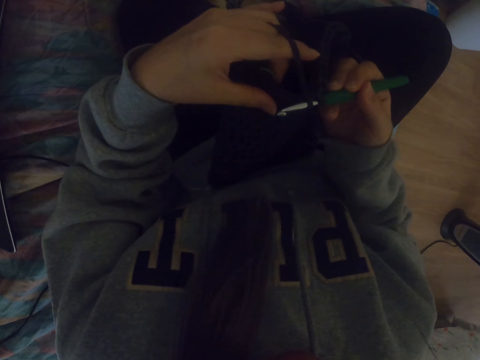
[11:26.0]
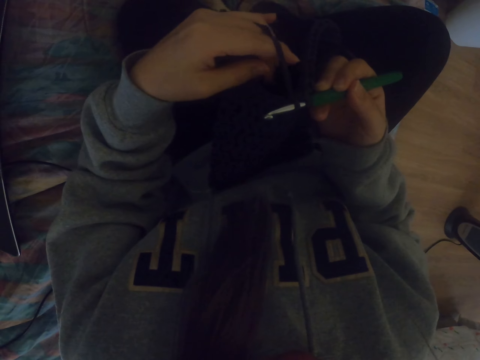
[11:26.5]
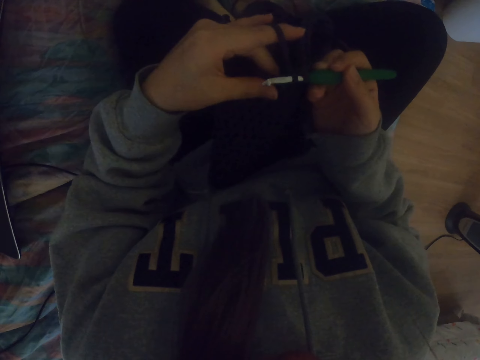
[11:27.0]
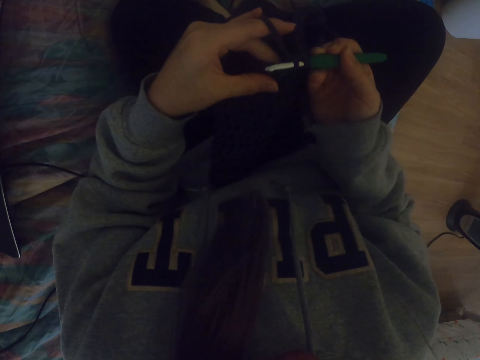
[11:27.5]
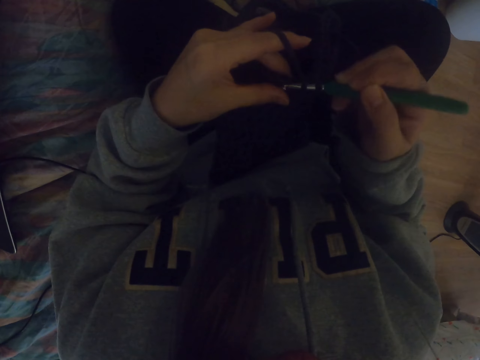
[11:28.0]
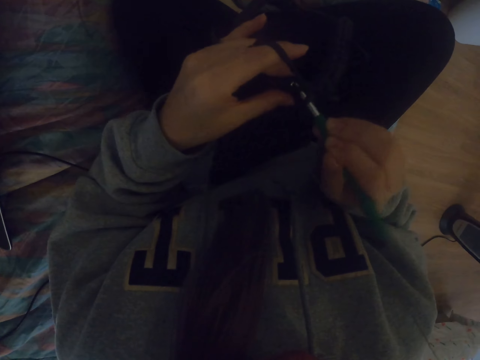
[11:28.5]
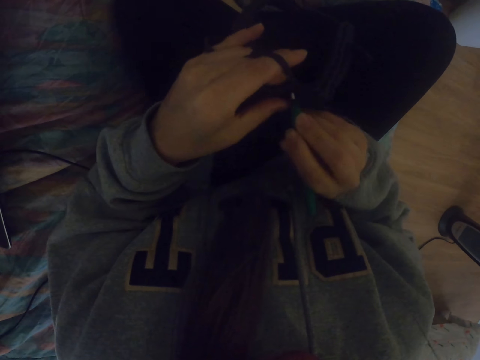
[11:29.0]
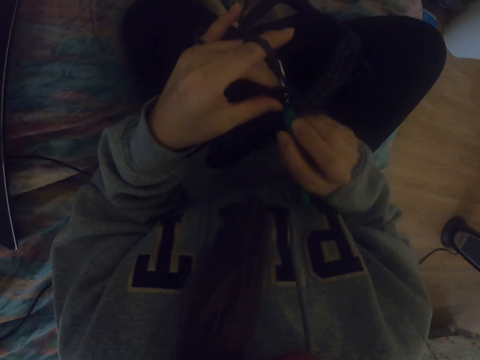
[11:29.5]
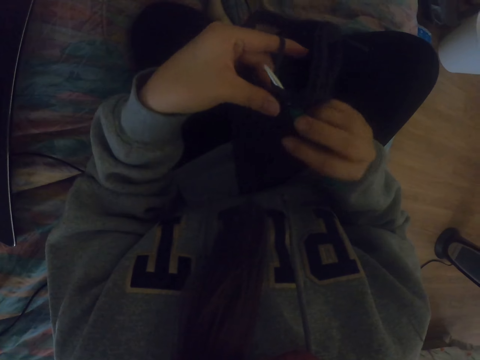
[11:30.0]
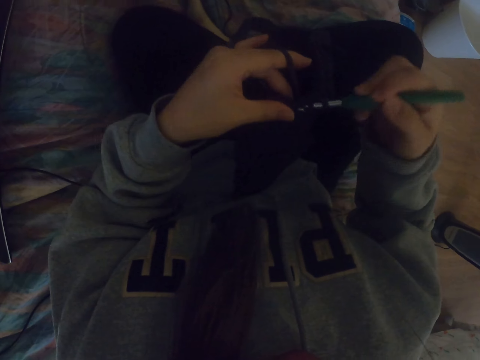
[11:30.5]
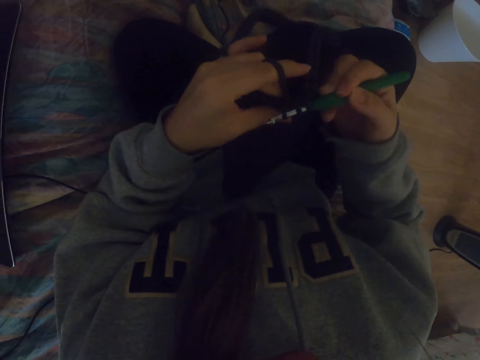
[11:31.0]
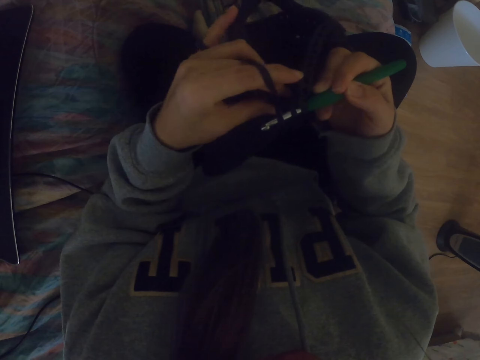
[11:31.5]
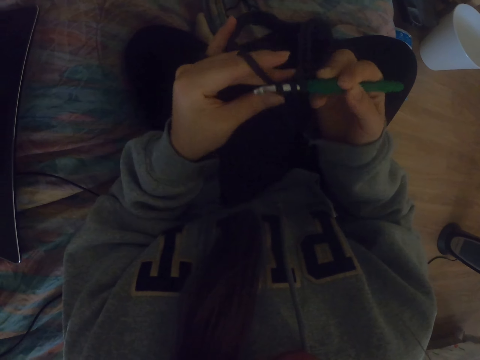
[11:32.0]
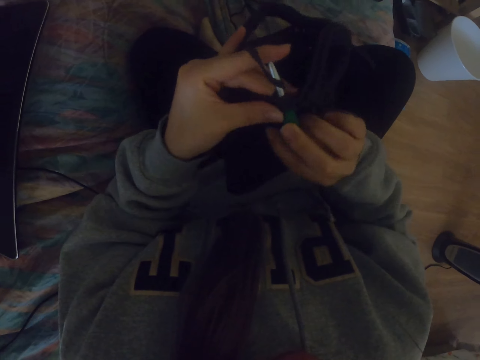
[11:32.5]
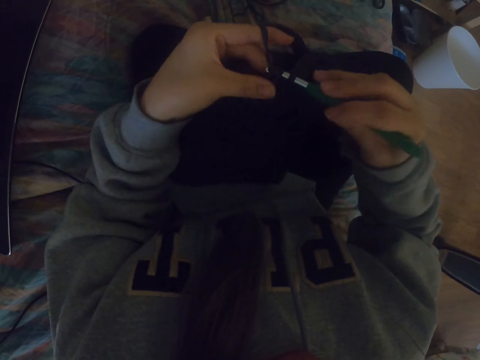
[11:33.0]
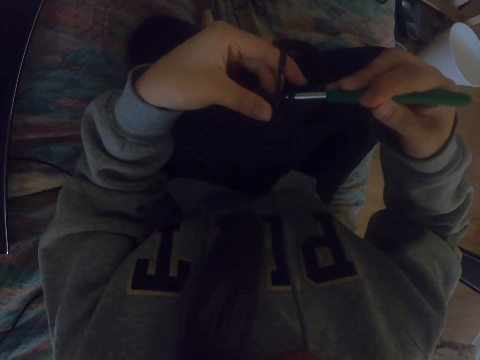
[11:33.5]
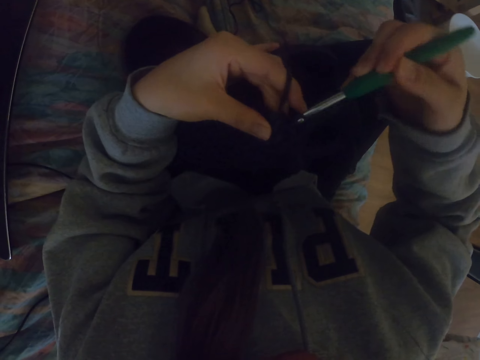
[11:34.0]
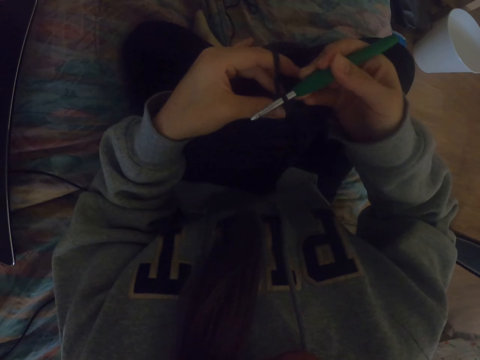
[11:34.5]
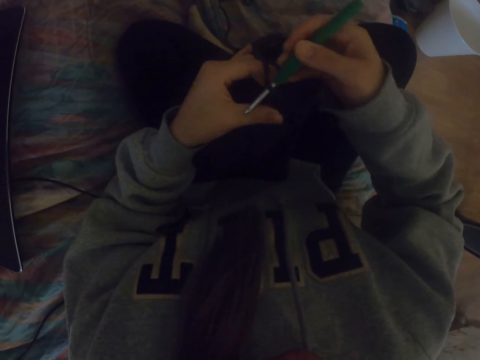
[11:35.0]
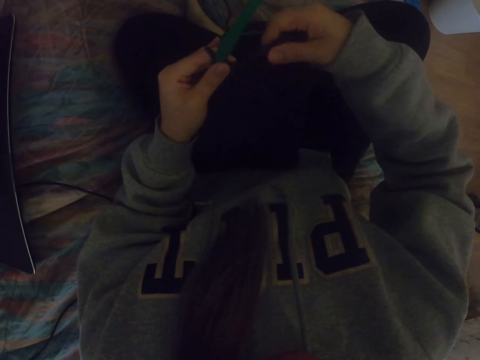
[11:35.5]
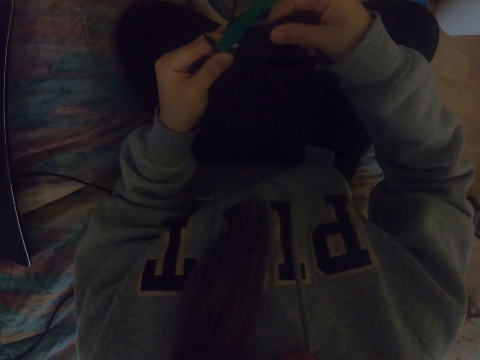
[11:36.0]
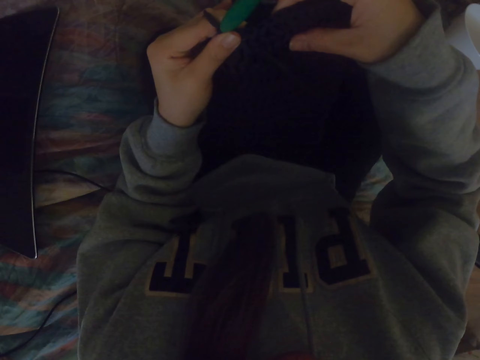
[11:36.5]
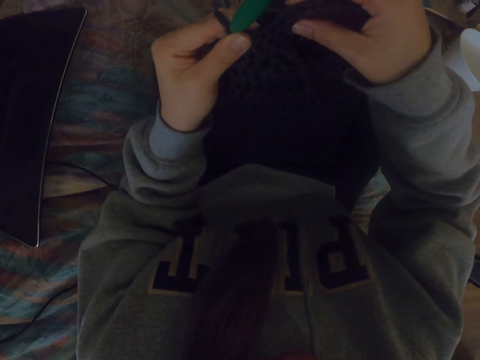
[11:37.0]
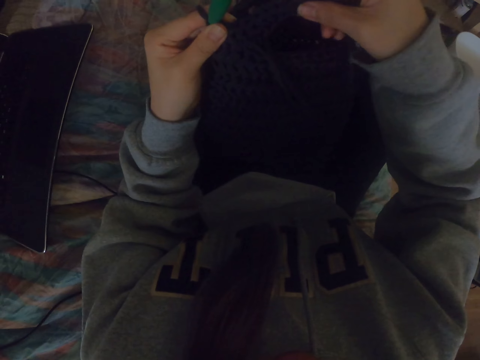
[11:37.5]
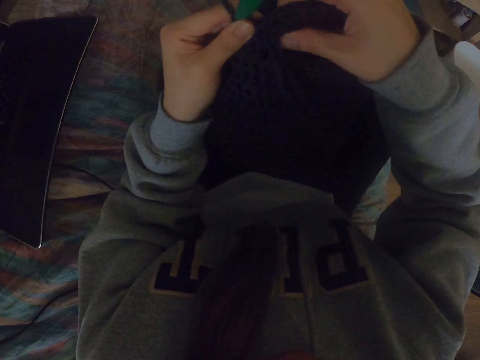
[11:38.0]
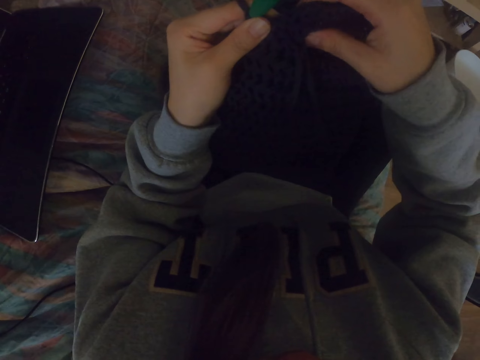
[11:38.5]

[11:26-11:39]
The camera wearer adjusts the fabric.

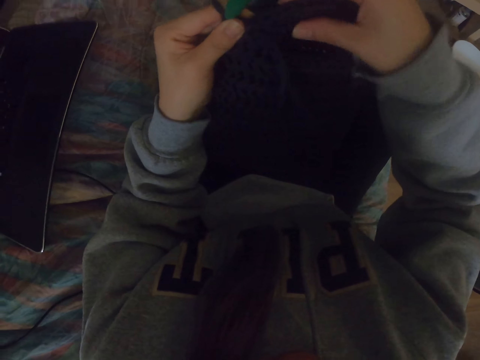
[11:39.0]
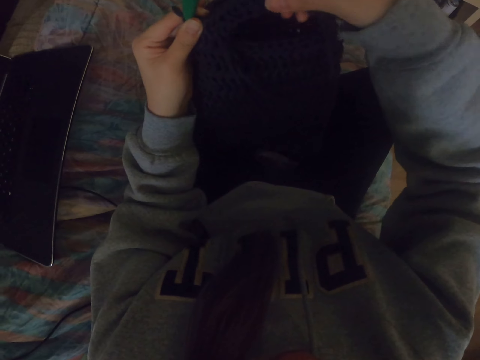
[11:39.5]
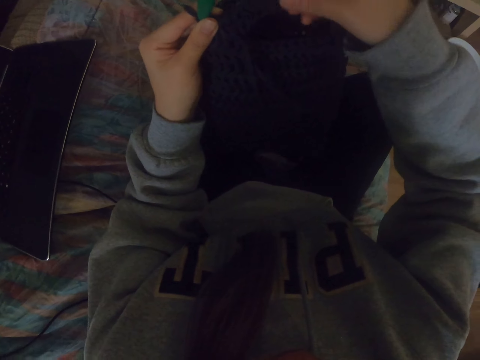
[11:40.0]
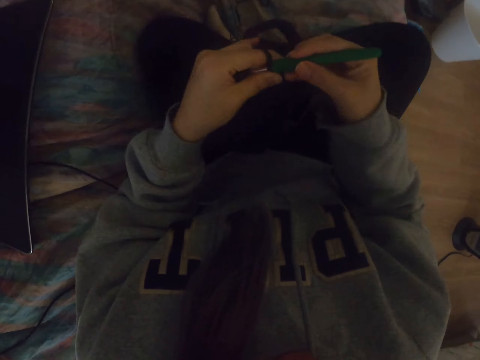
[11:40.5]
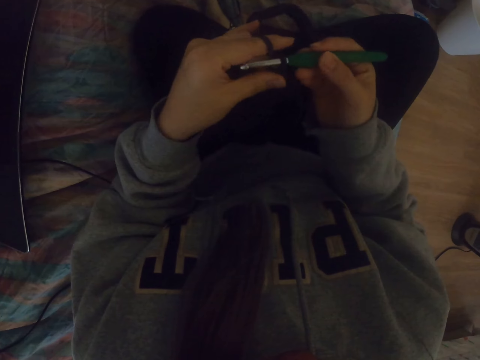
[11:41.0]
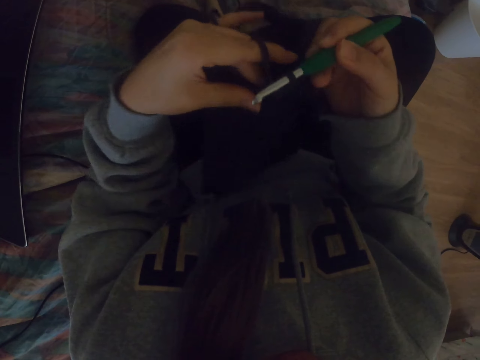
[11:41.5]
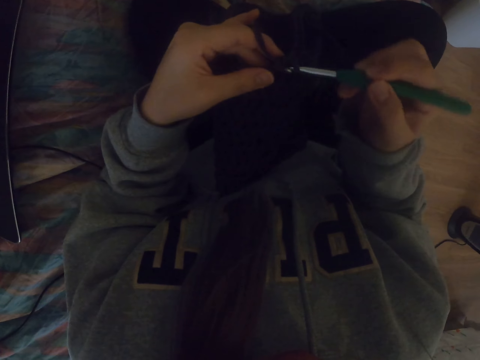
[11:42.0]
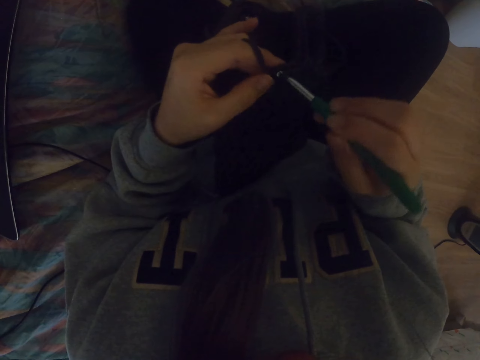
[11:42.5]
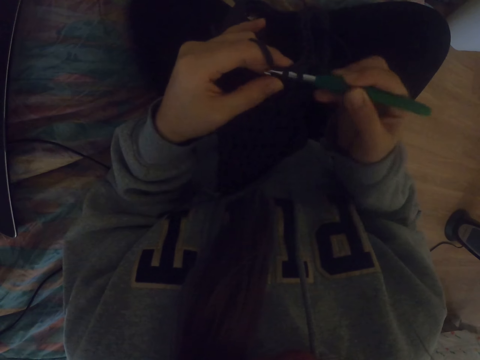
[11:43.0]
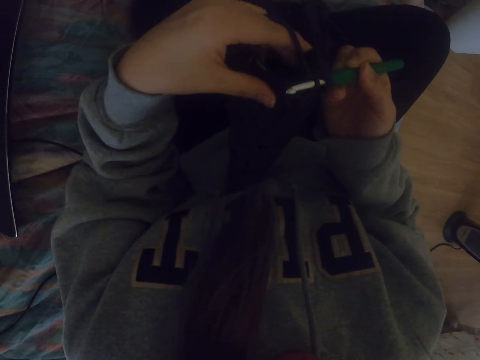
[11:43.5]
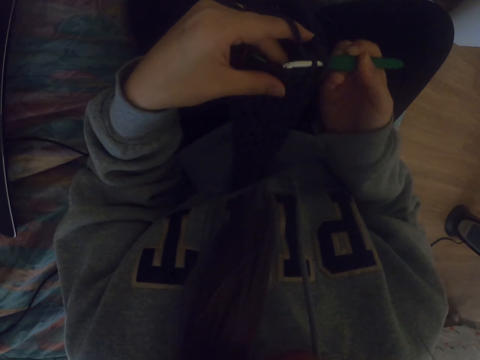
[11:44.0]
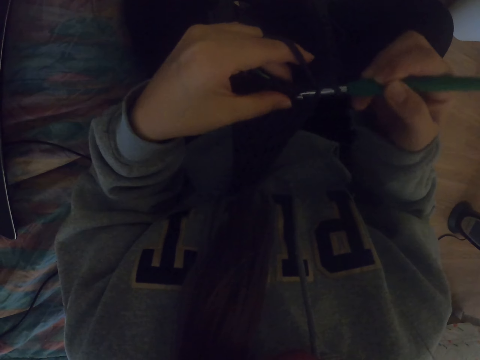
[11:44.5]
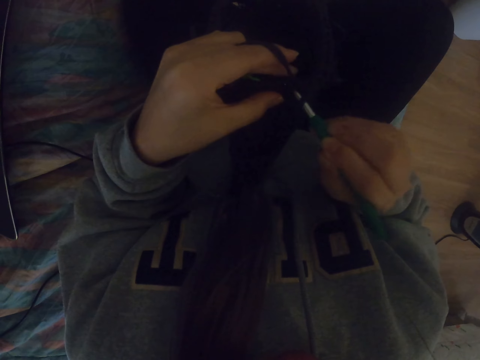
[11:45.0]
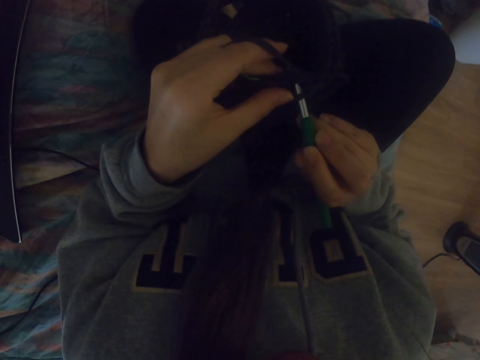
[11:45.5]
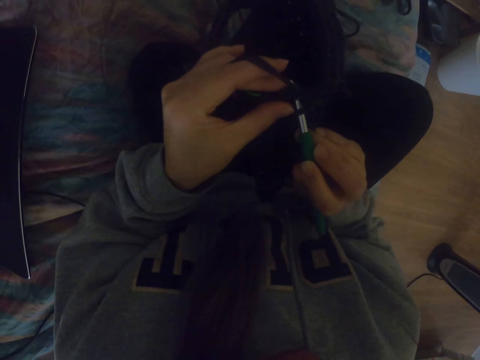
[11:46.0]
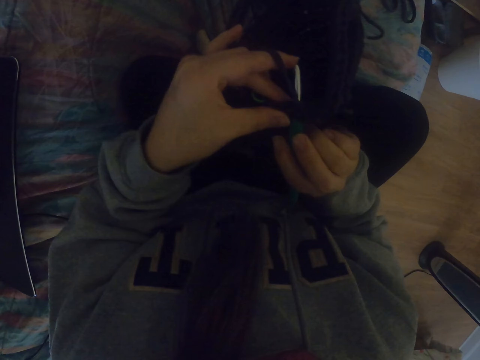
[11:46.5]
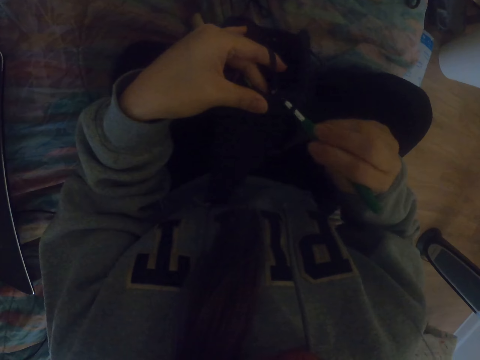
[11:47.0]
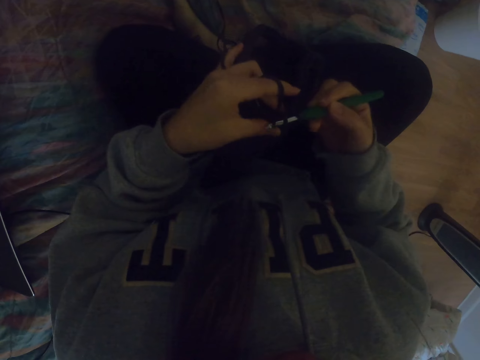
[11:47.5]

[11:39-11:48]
The camera wearer holds the crochet hook. They knit the fabric.

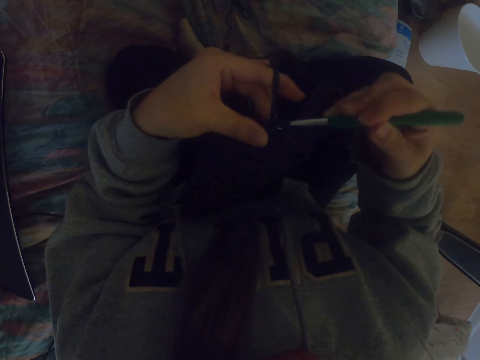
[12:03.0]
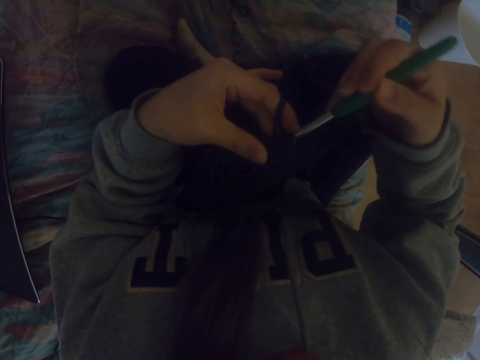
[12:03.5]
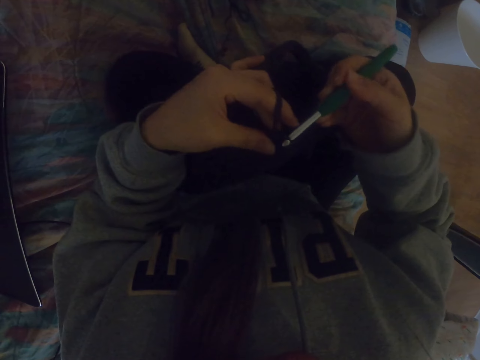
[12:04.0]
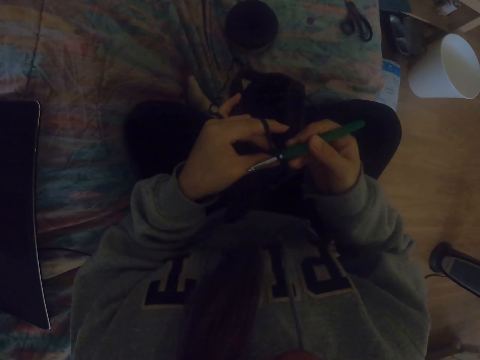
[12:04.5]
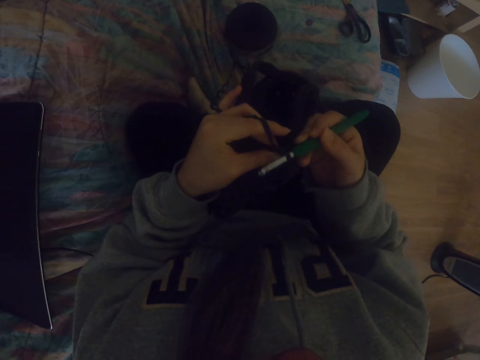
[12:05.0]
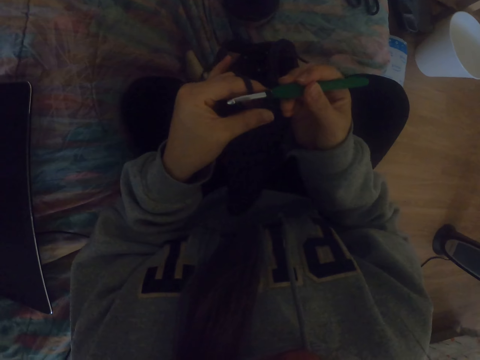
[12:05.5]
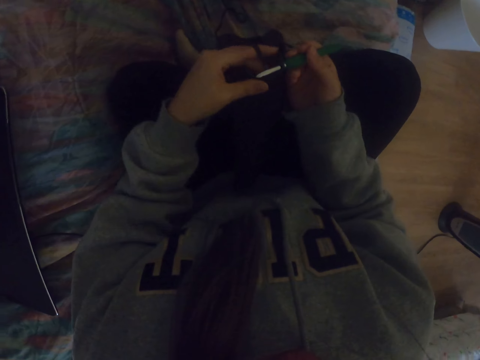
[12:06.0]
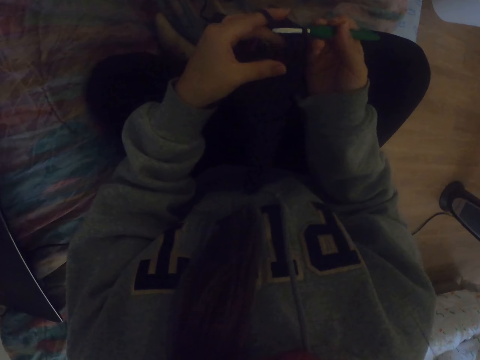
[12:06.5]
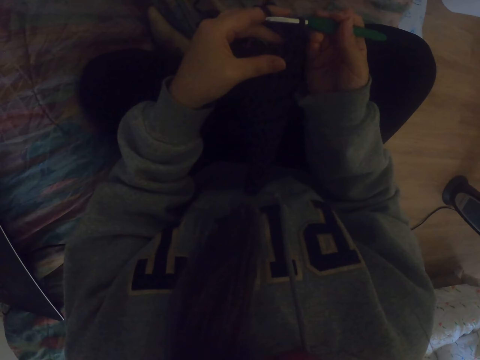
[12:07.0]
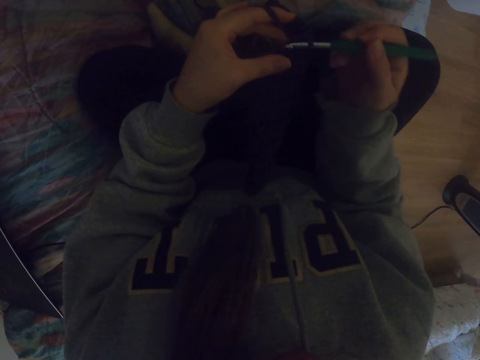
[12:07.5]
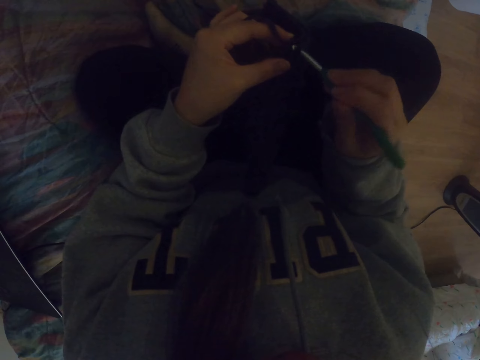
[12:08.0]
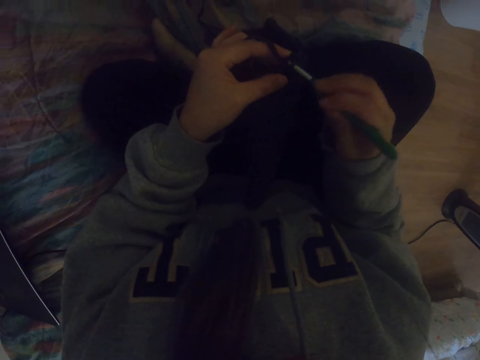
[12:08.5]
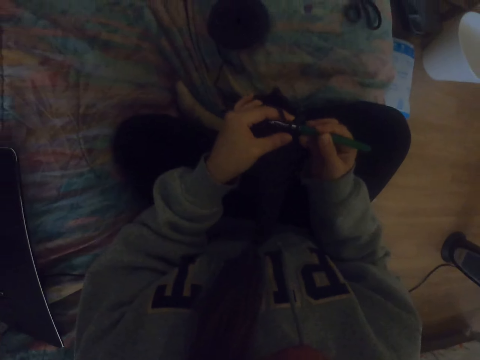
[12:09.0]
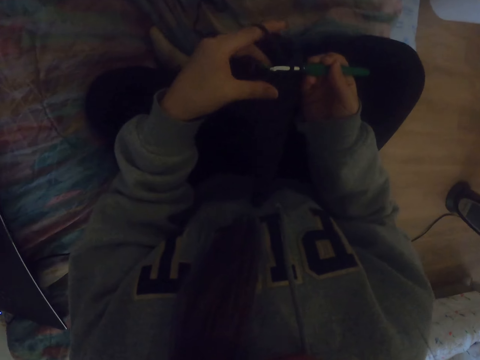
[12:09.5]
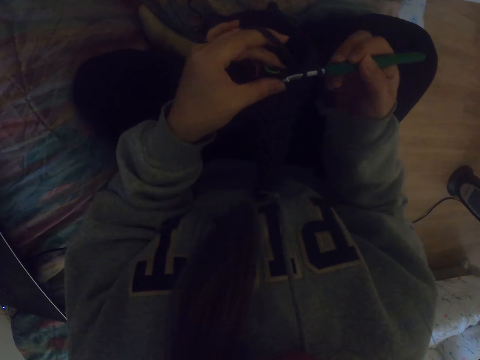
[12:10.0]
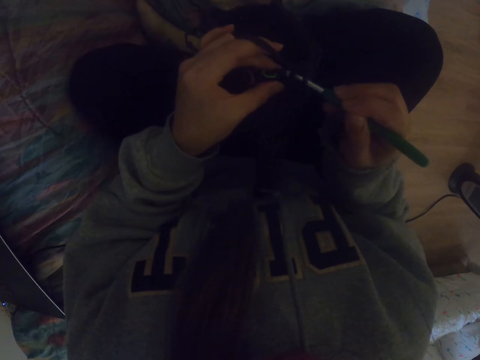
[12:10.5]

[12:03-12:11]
The camera wearer looks at the fabric. They knit the fabric.
